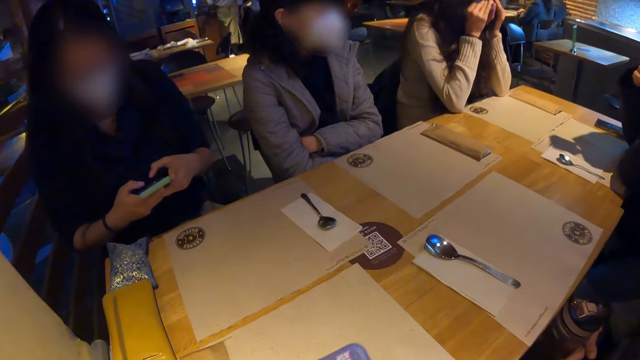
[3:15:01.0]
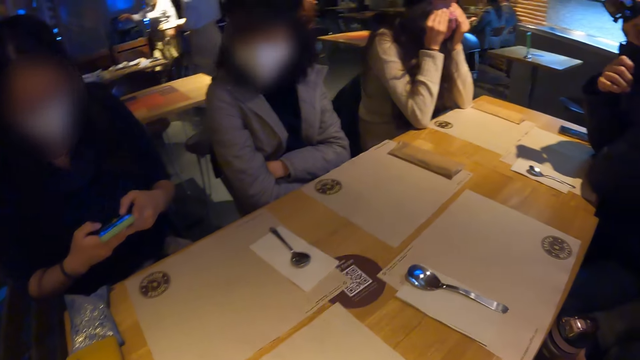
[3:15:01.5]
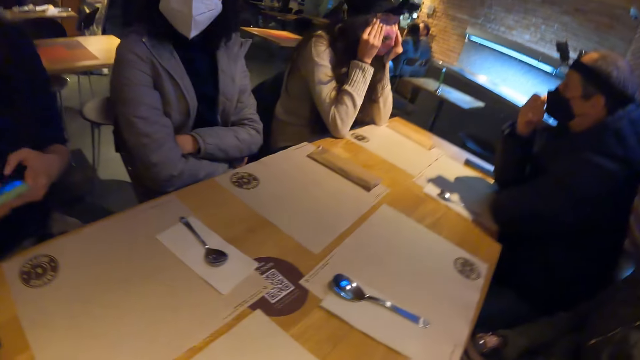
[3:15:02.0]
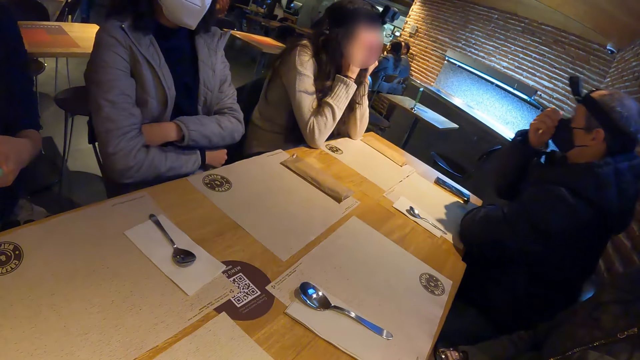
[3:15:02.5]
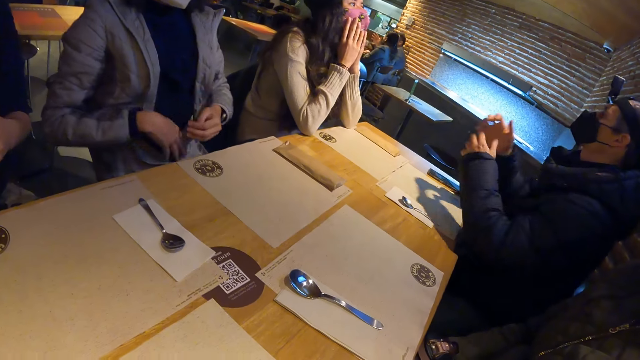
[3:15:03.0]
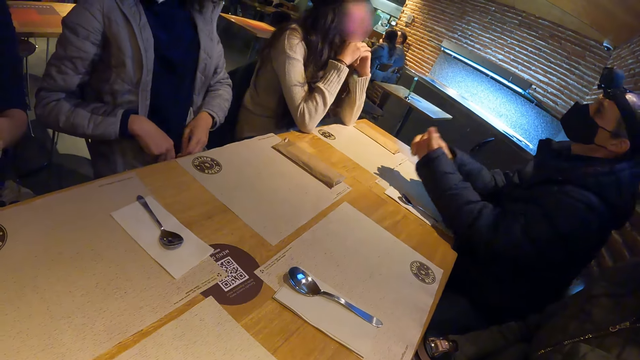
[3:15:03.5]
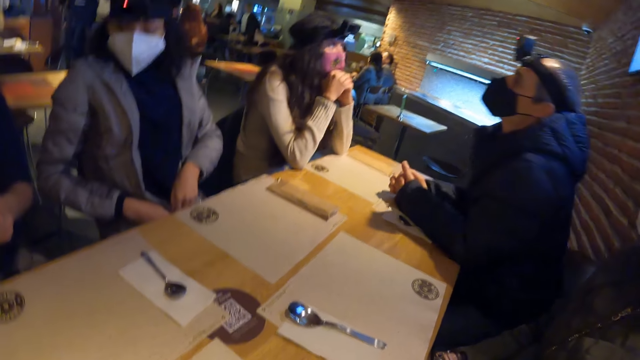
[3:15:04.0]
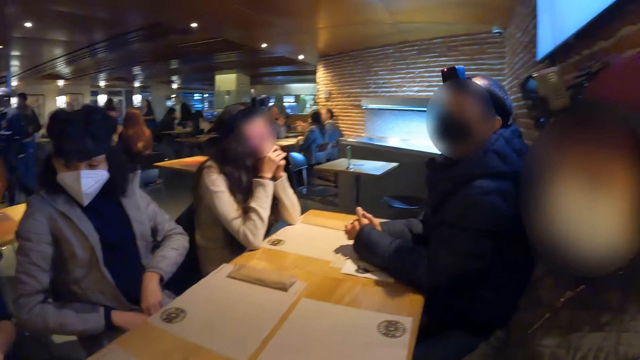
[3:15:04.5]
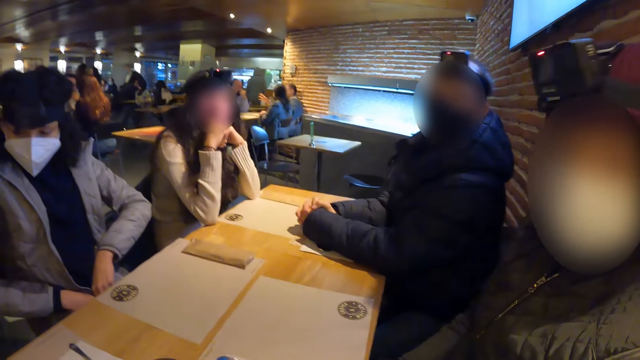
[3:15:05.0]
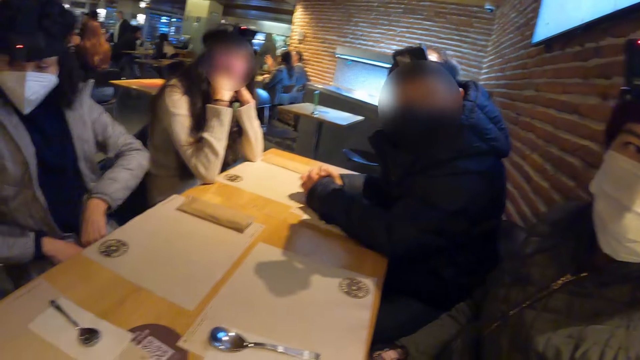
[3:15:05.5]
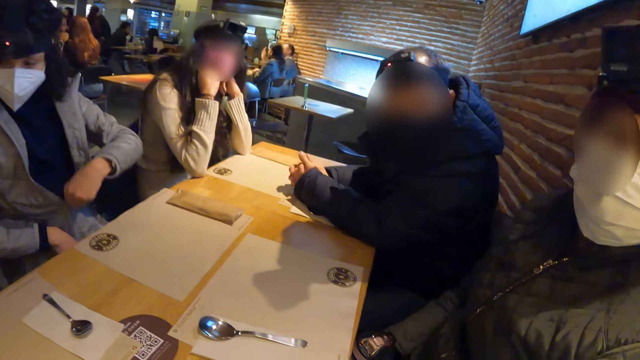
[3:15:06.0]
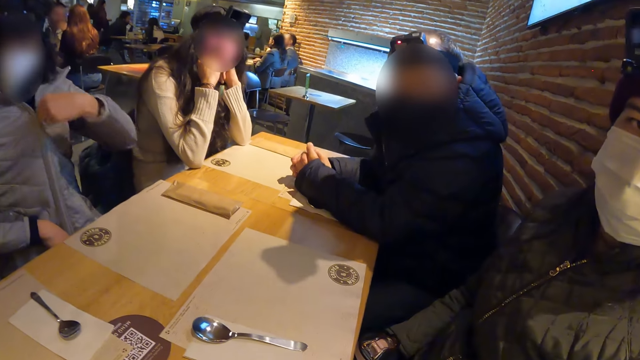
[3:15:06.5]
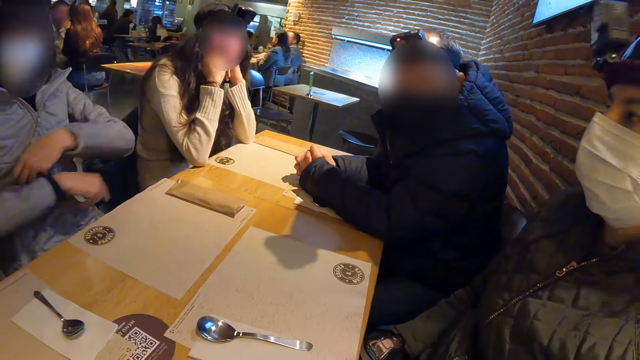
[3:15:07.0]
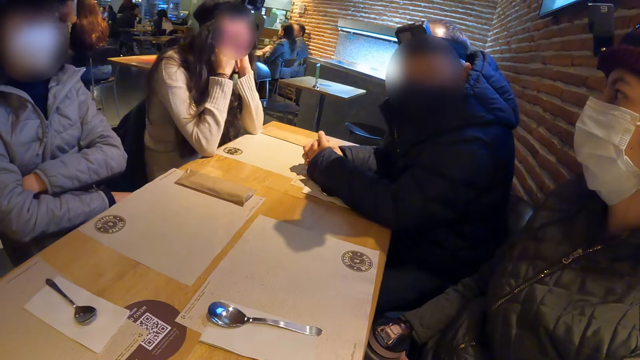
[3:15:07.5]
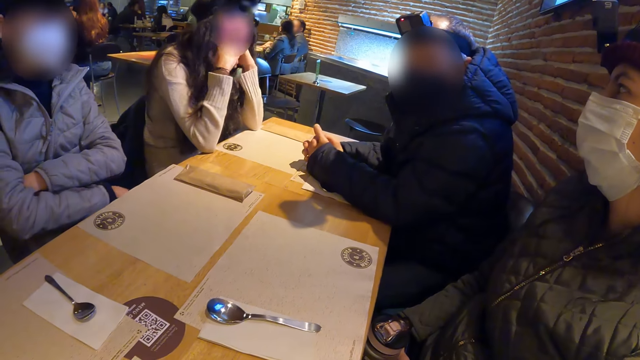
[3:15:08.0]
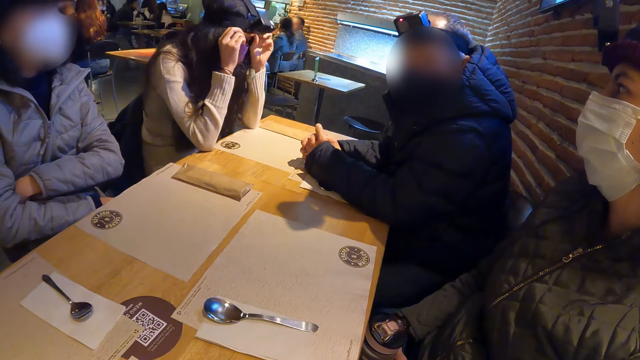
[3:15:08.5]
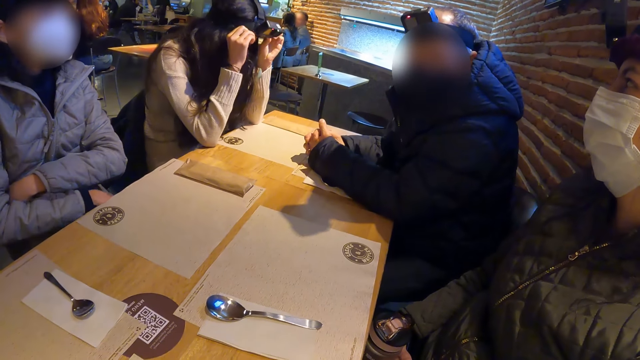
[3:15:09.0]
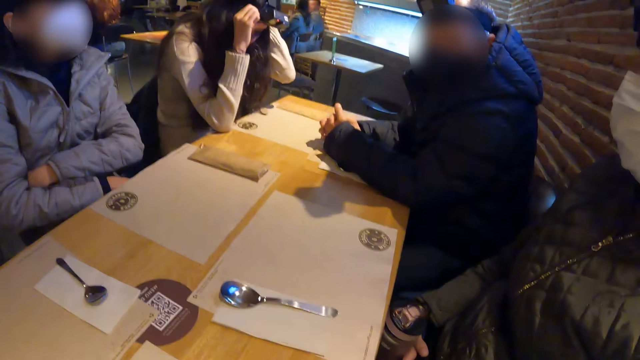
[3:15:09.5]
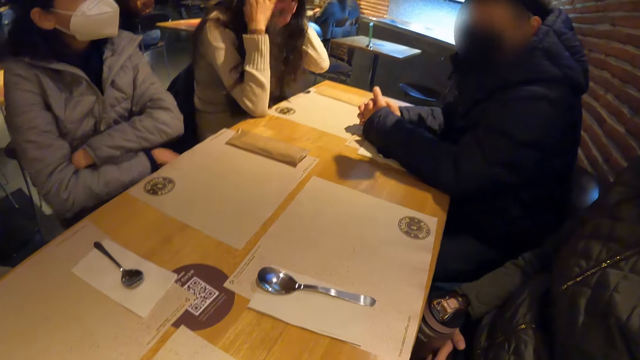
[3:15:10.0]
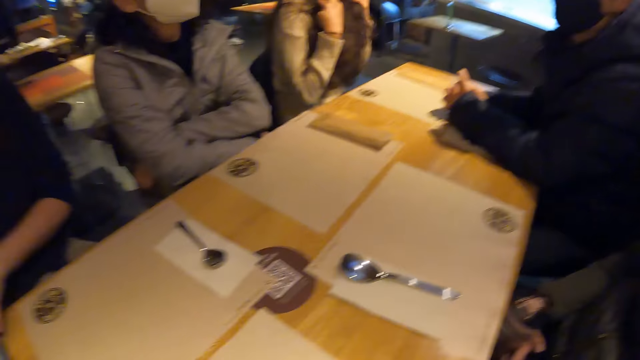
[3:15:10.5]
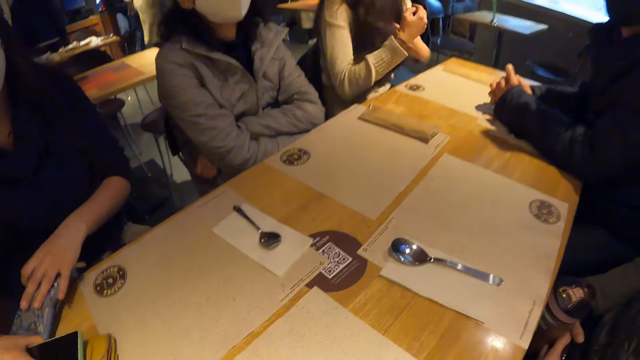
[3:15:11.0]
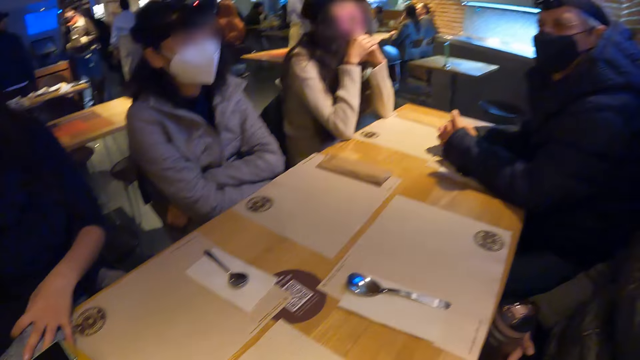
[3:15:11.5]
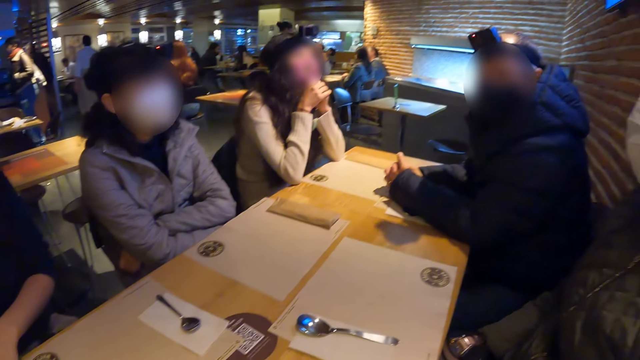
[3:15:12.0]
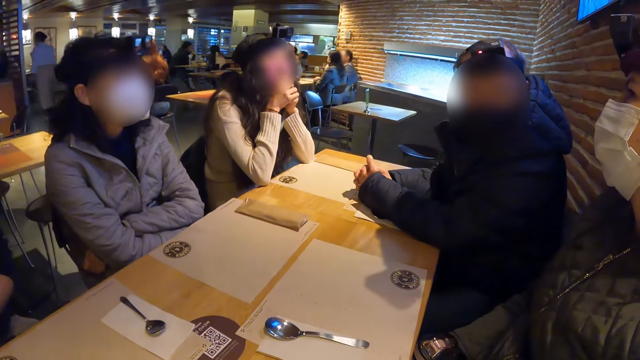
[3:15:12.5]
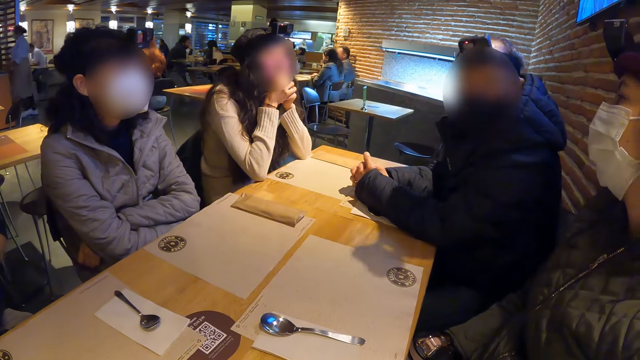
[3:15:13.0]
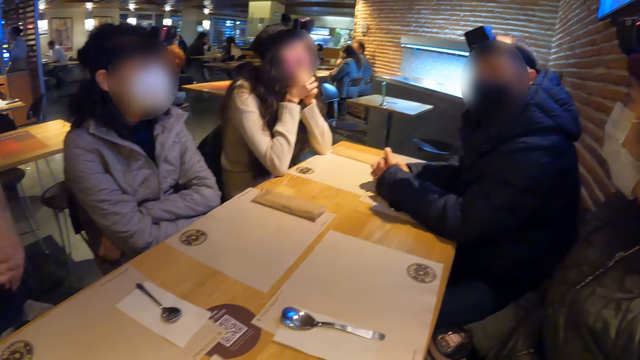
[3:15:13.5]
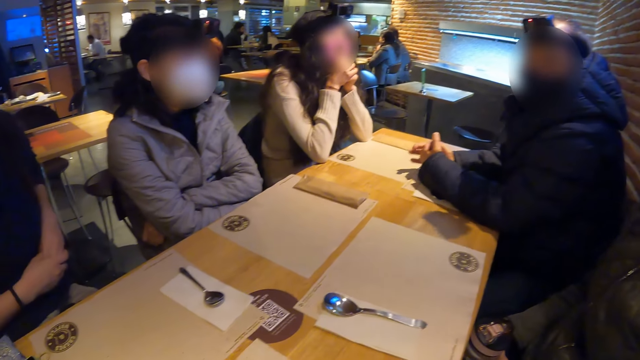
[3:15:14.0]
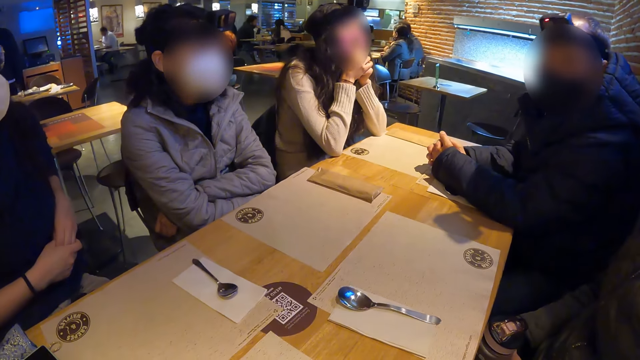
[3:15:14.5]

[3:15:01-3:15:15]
The camera wearer uses the phone. The man adjusts his face mask with his right hand. The woman zips a jacket with both hands. The camera wearer interacts with another woman. Another woman adjusts the camera on her head with both hands. Another woman moves the purse on the table with her left hand.

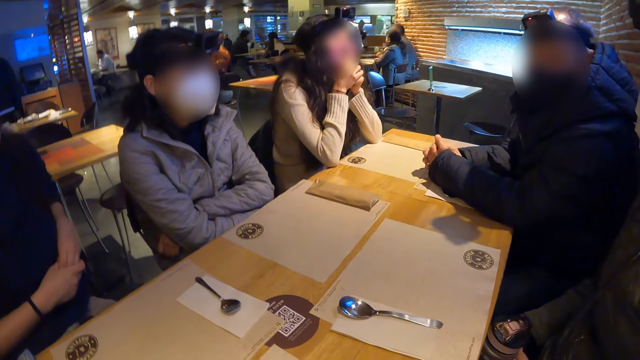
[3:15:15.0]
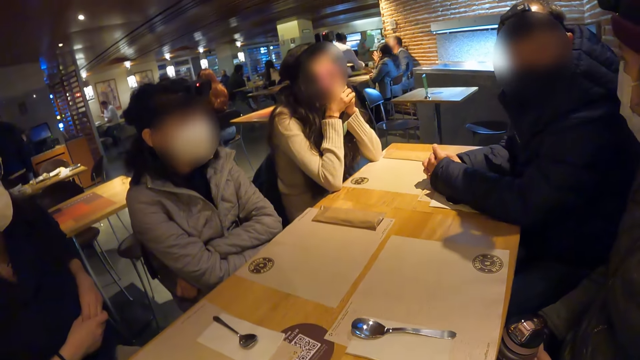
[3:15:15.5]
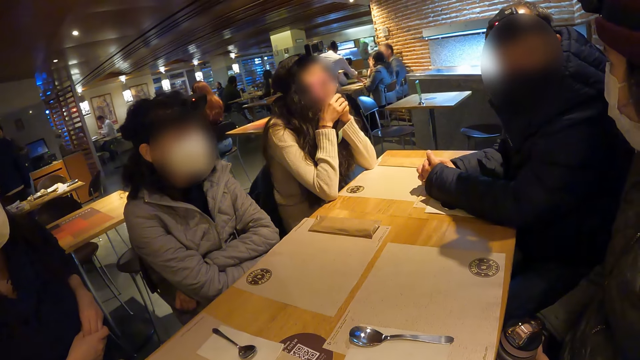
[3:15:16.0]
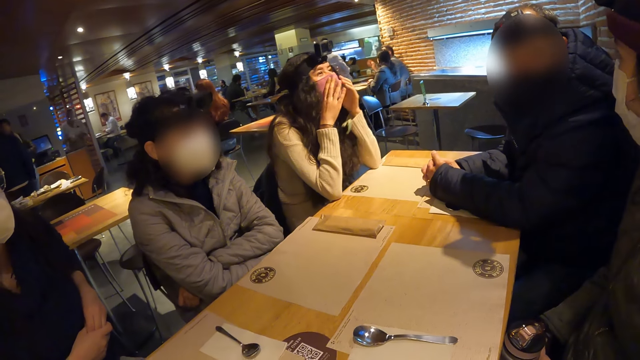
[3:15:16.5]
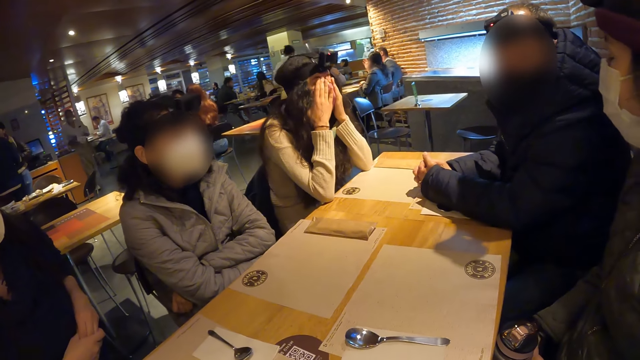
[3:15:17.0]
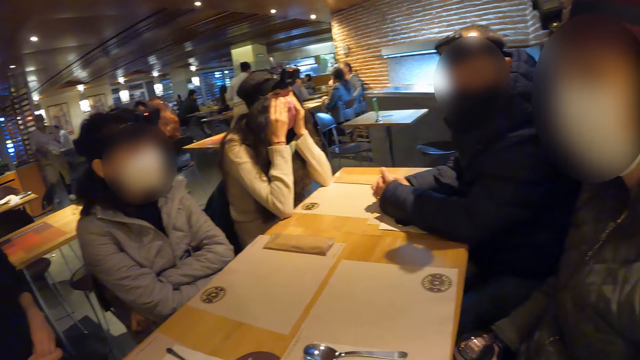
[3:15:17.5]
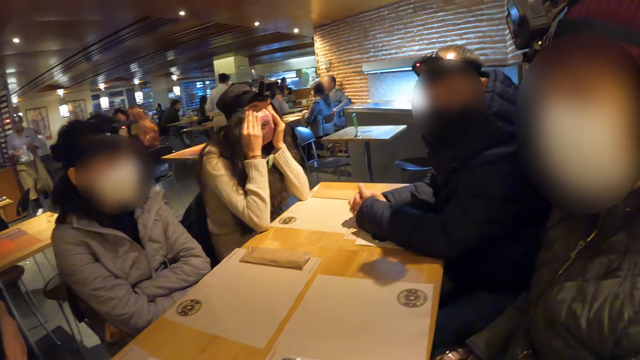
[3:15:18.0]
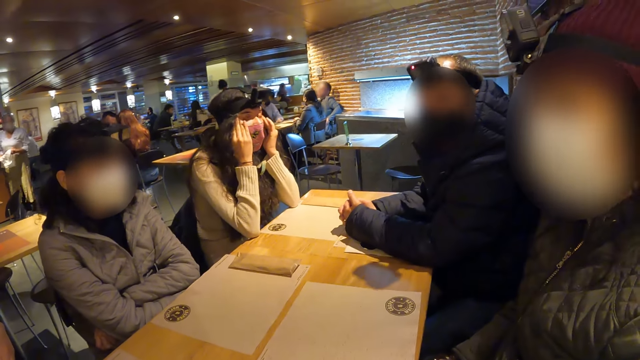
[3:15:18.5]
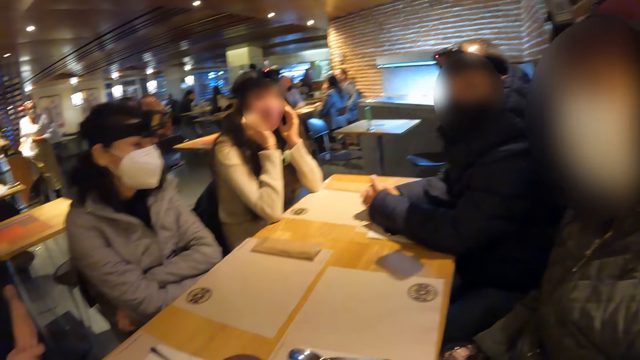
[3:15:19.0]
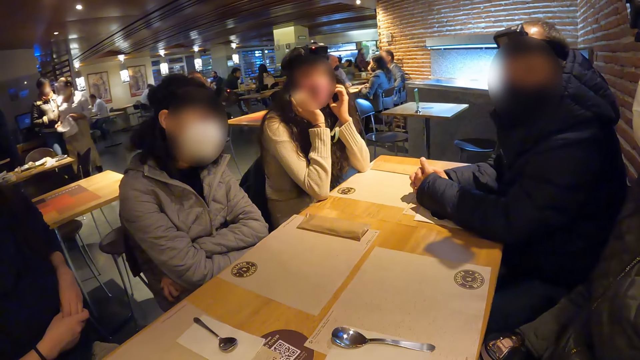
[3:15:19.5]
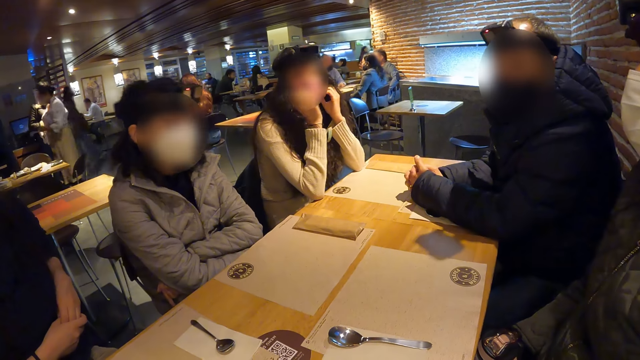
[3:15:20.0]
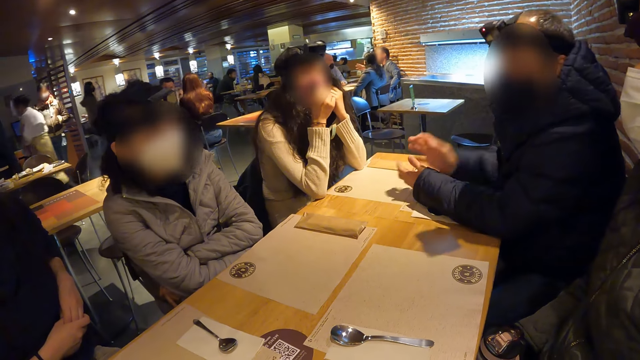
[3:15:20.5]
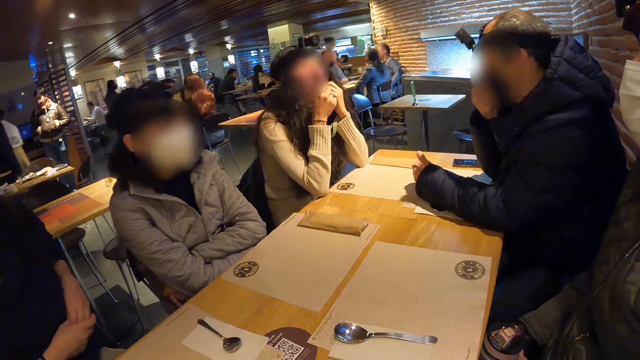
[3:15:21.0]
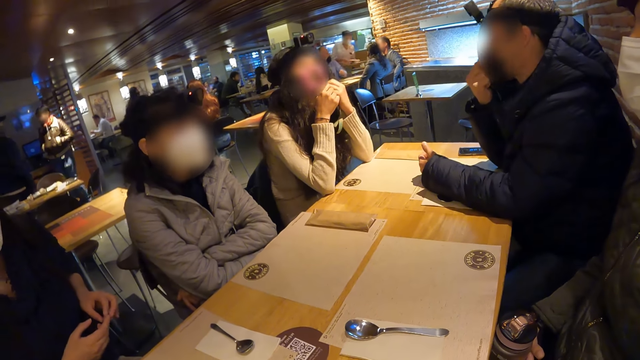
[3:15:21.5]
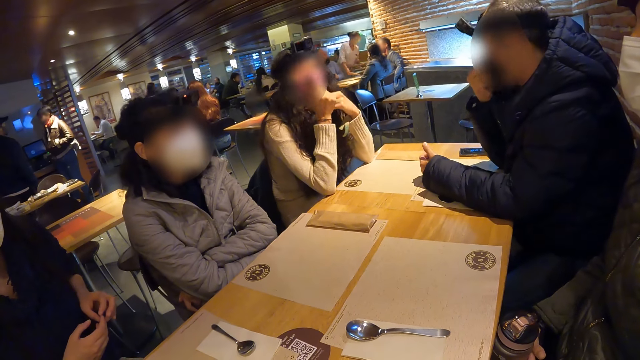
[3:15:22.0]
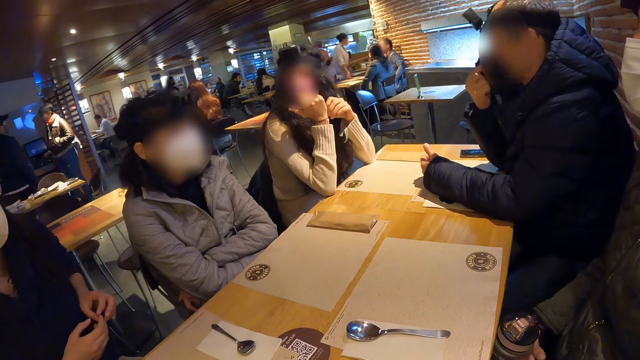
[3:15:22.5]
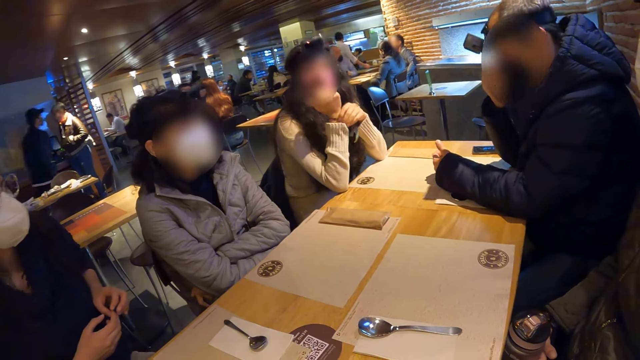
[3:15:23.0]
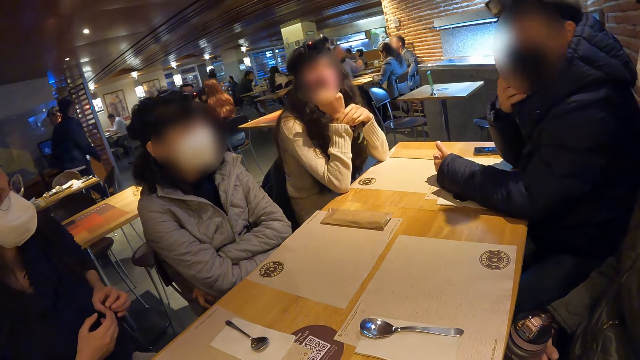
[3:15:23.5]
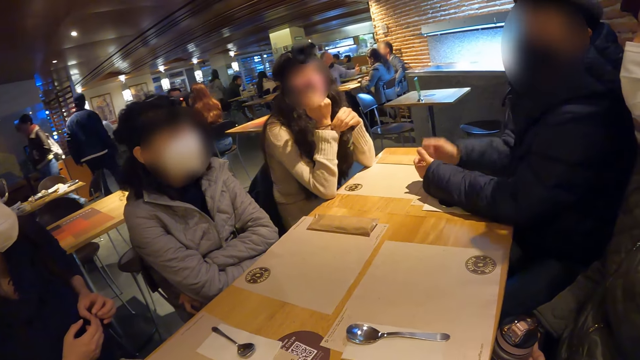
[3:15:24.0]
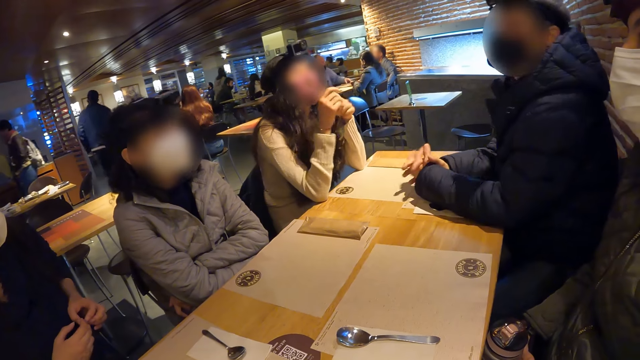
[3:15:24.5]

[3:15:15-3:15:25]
The woman rubs her face with both hands. The man adjusts the nose mask on his face with his right hand. The woman adjusts a band on her right hand with her left hand.
